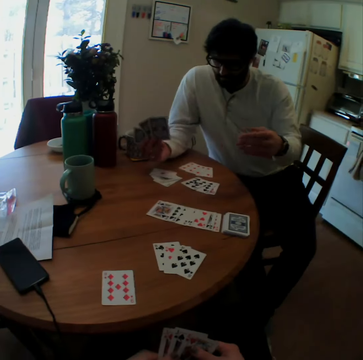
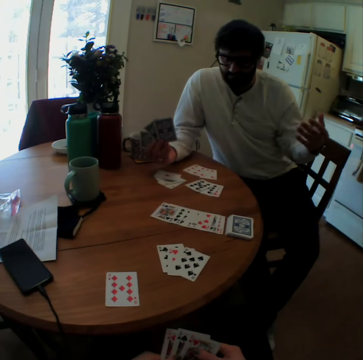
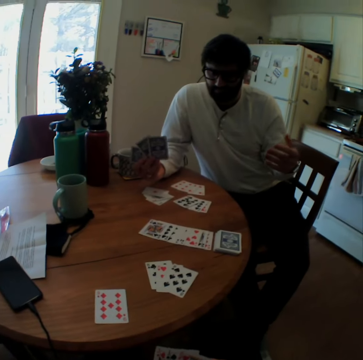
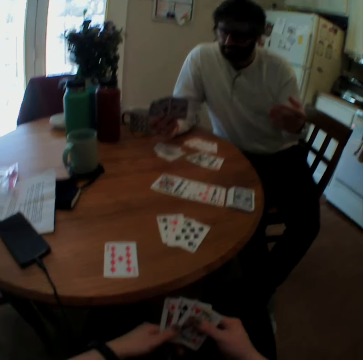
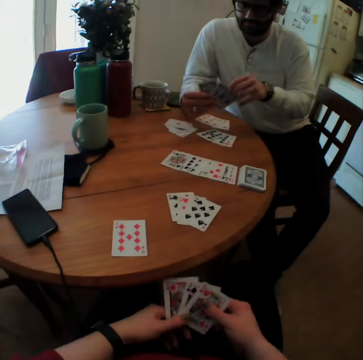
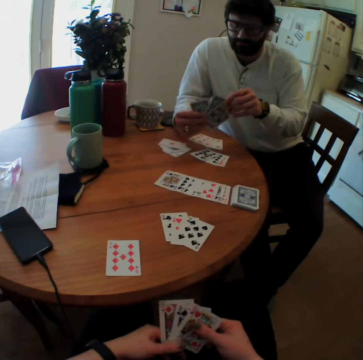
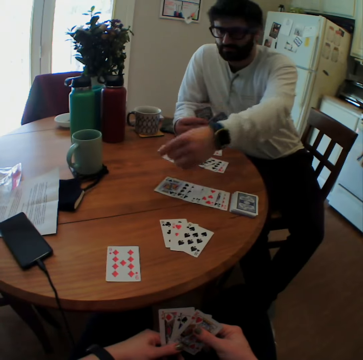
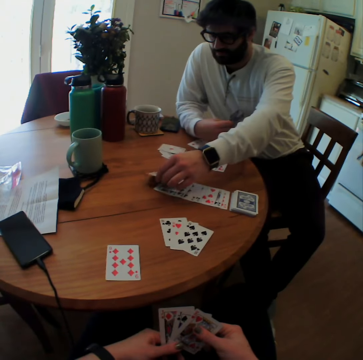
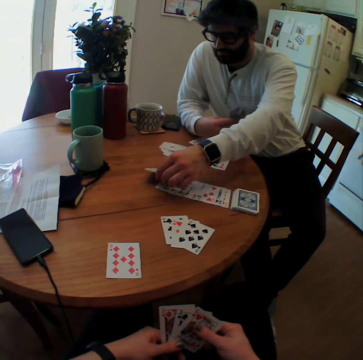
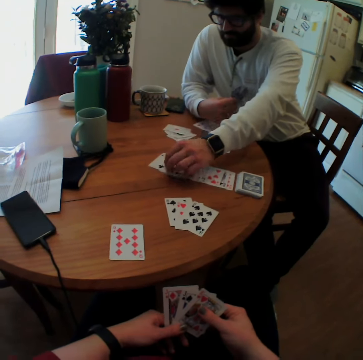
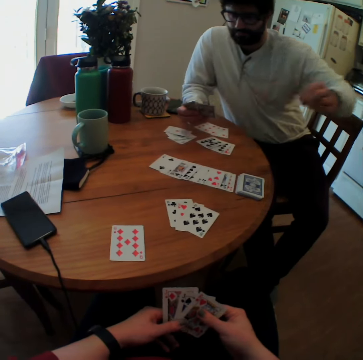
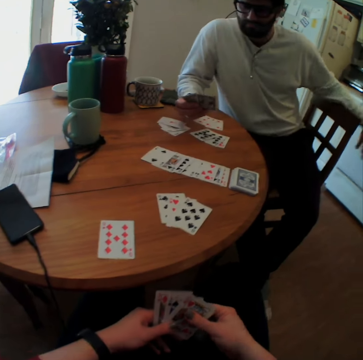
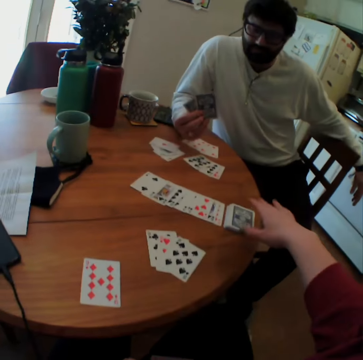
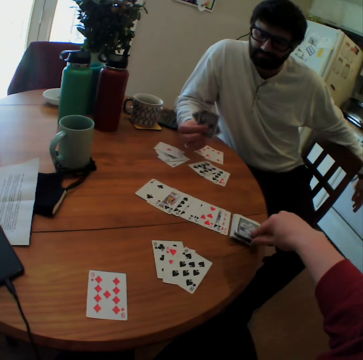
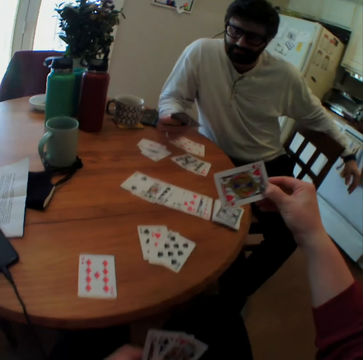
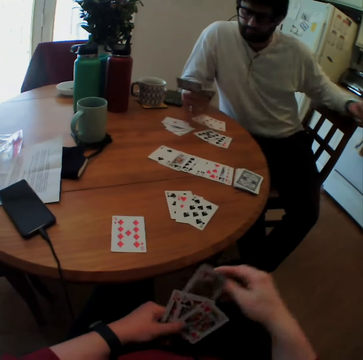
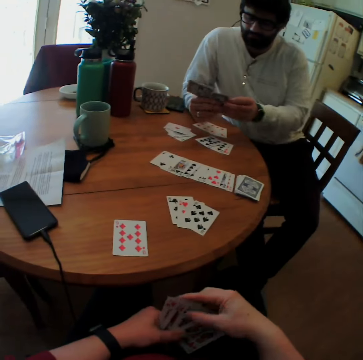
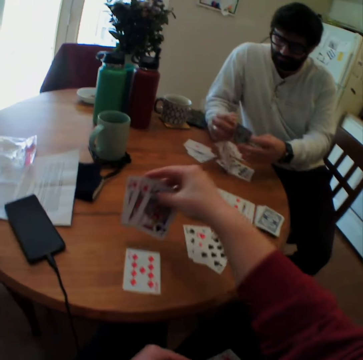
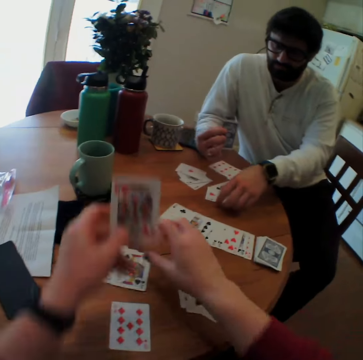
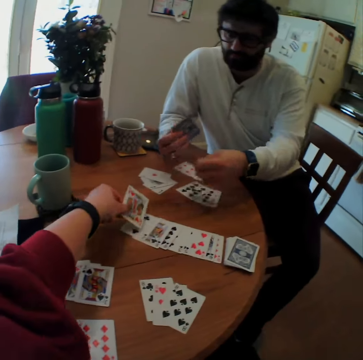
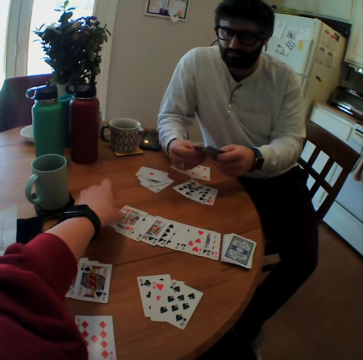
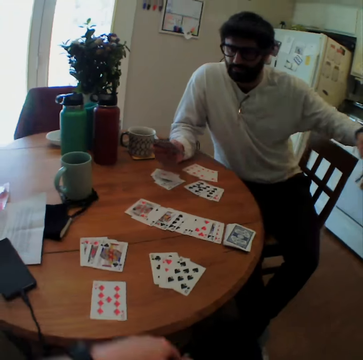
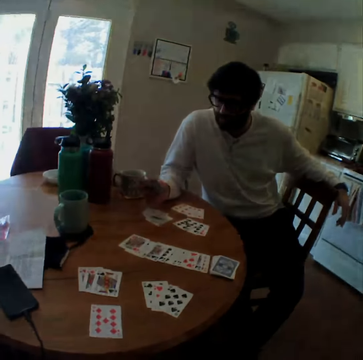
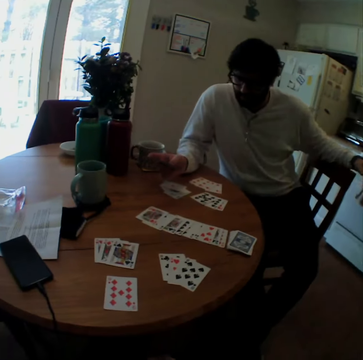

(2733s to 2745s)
The man looks at the cards. The man puts the card on the table. The camera wearer picks the cards. They put the cards on the table.

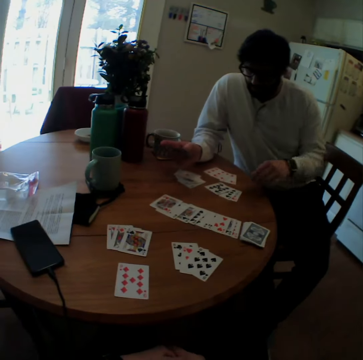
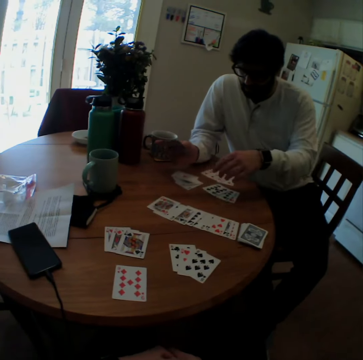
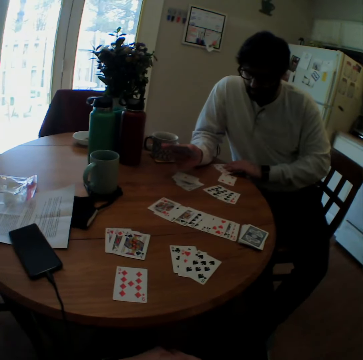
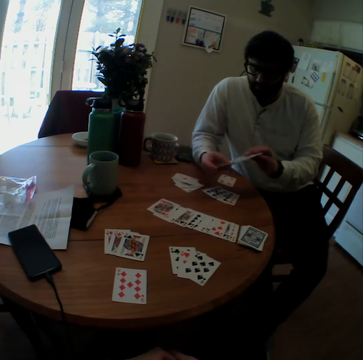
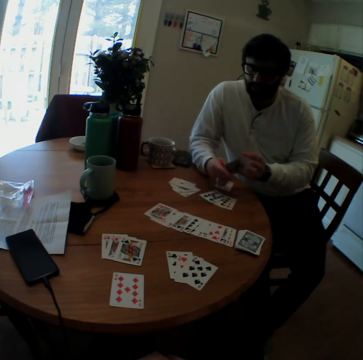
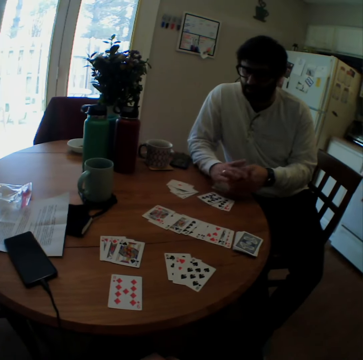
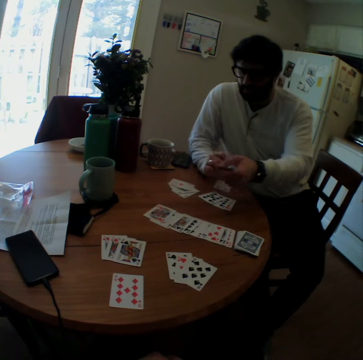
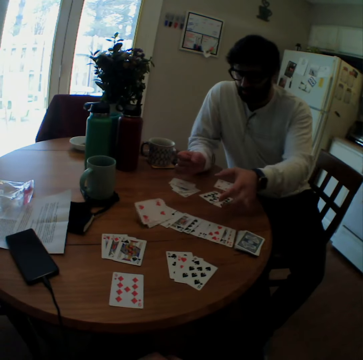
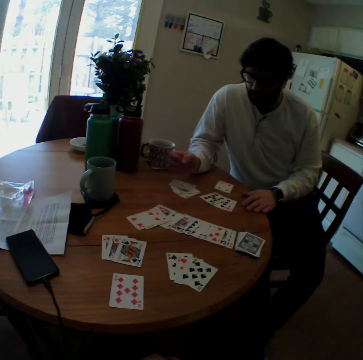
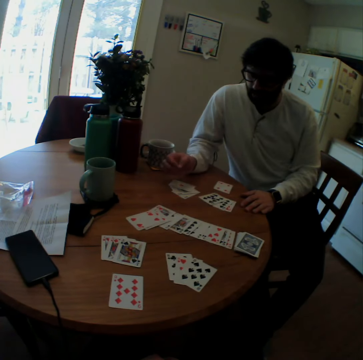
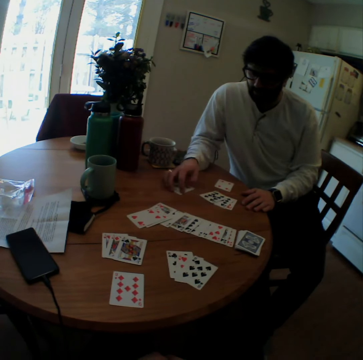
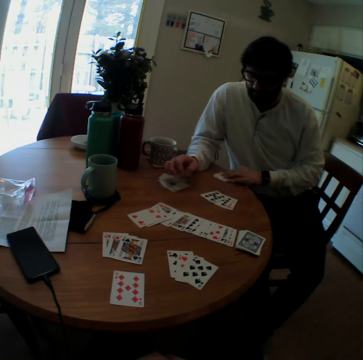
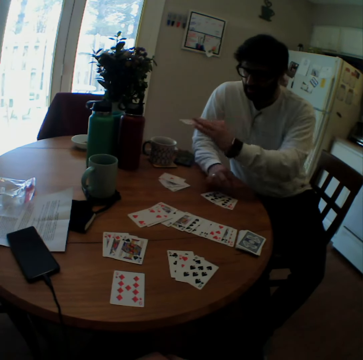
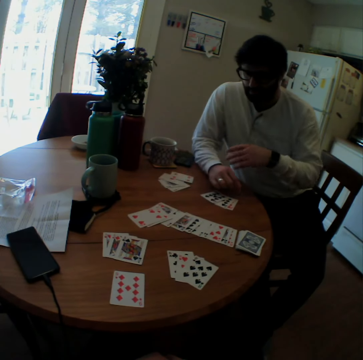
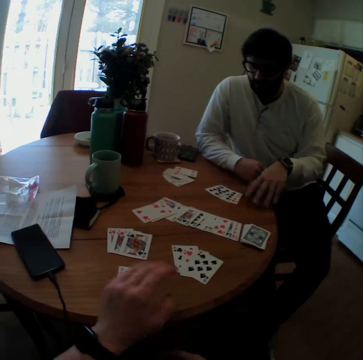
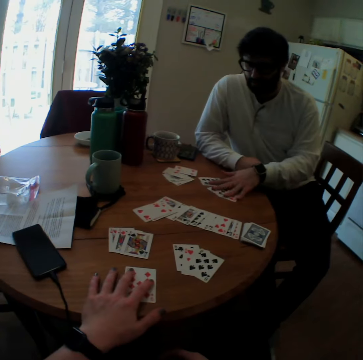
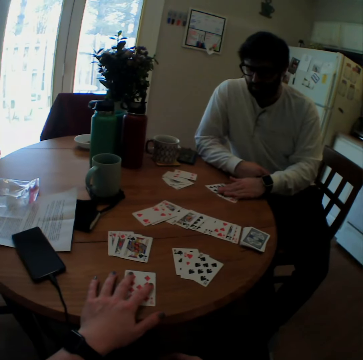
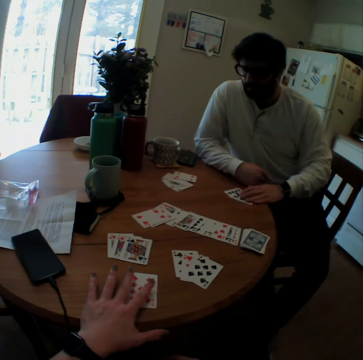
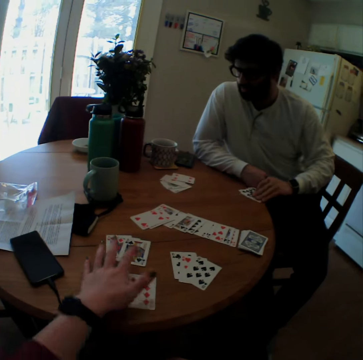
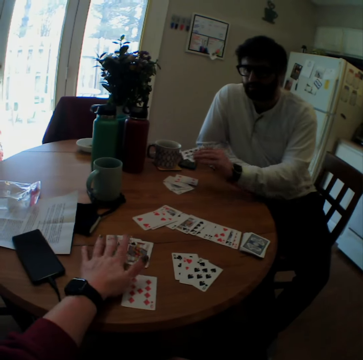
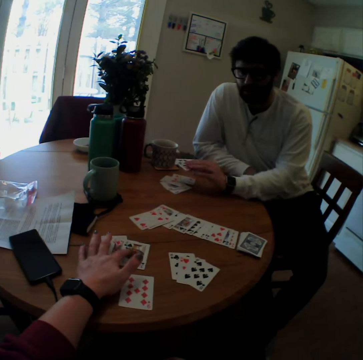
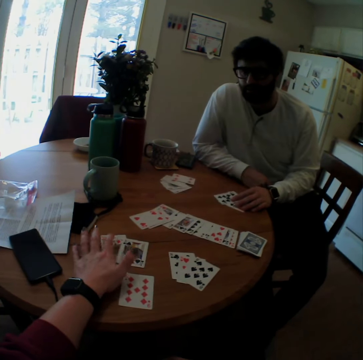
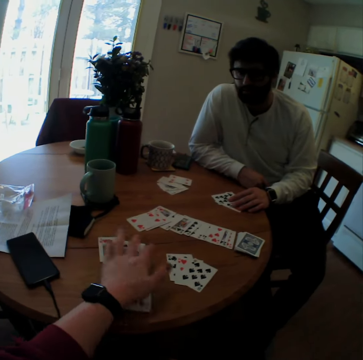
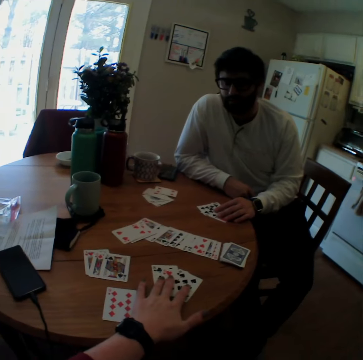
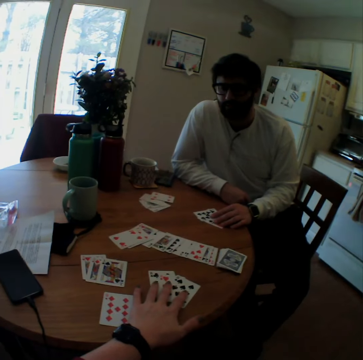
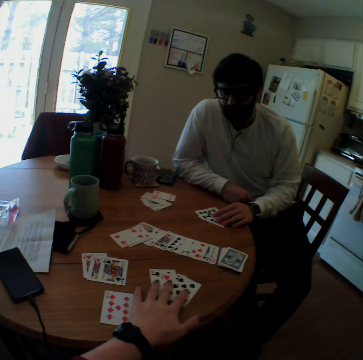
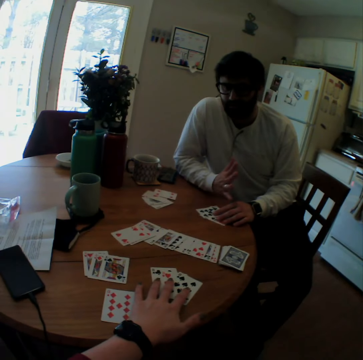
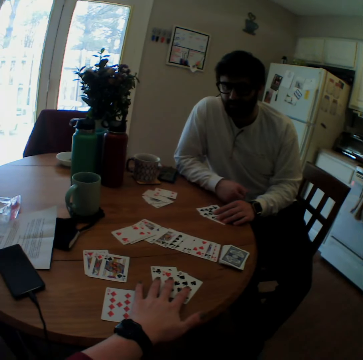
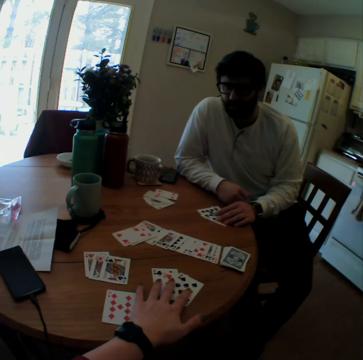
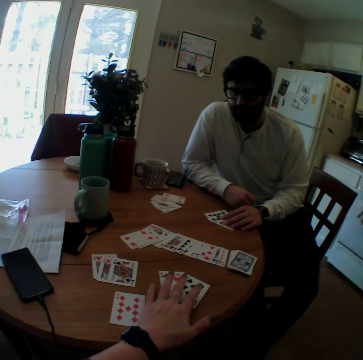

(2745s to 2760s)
A man picks the card. He throws cards on the table and puts the card on the table. The man pushes the card aside, picks the card and throws the cards on the table. The camera wearer places a hand on the table. They touch the cards. The man picks the cards and puts the cards on the table.

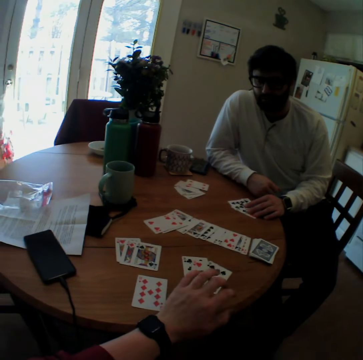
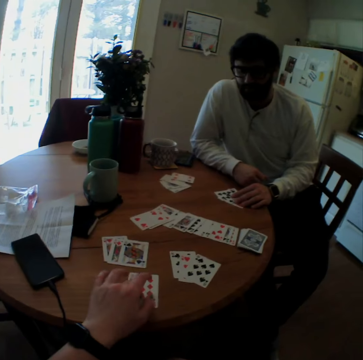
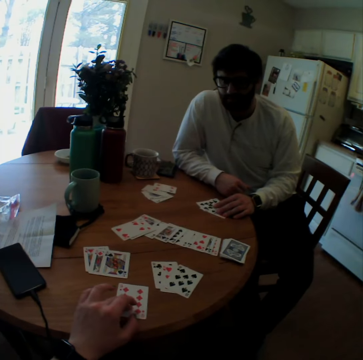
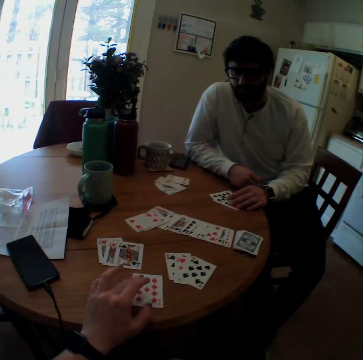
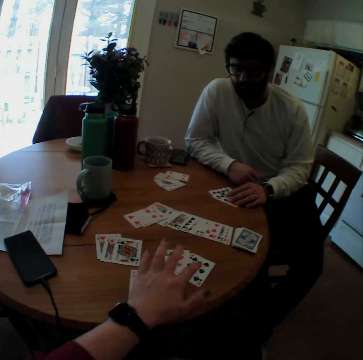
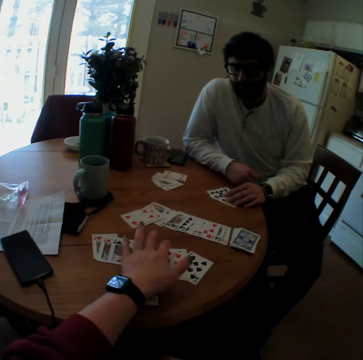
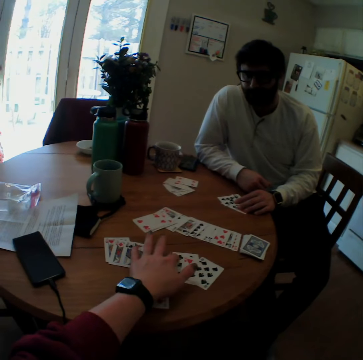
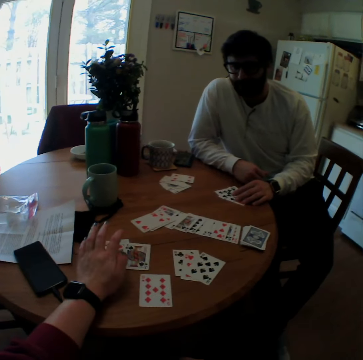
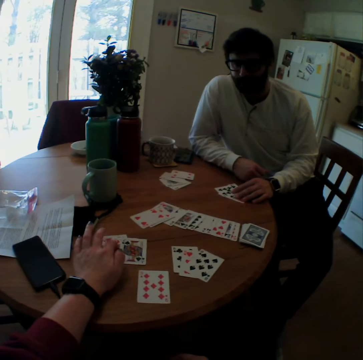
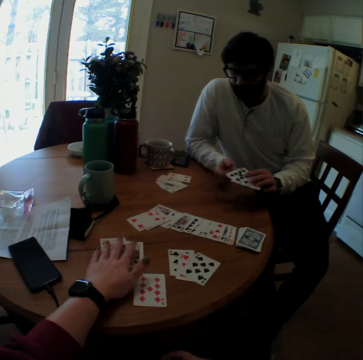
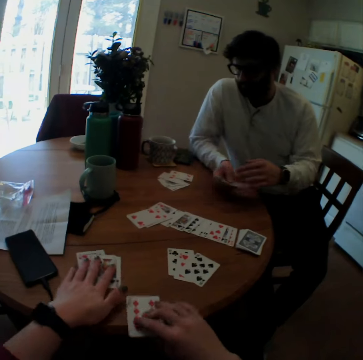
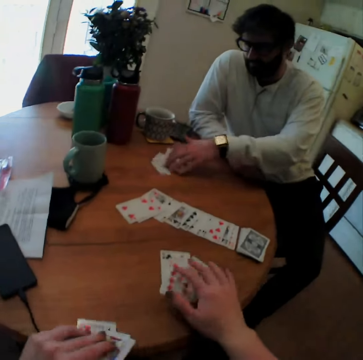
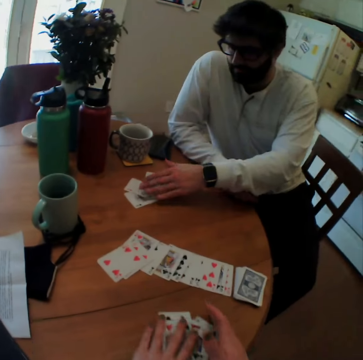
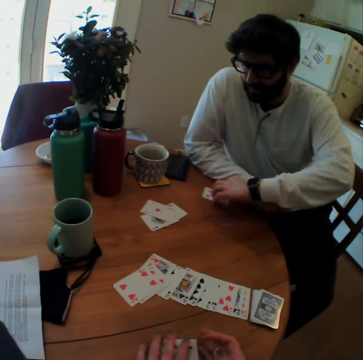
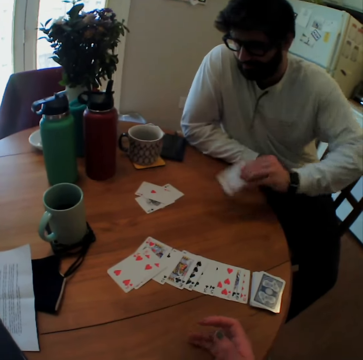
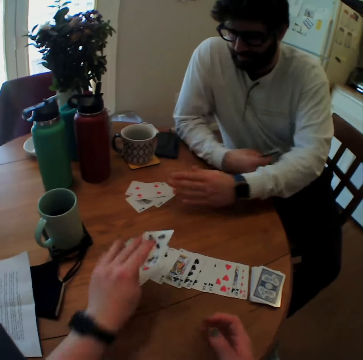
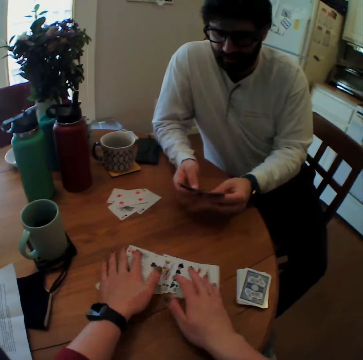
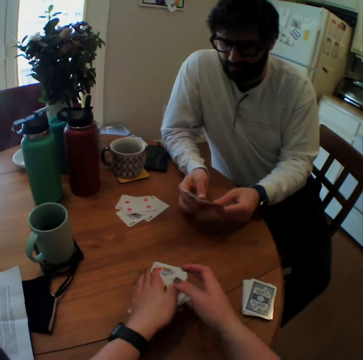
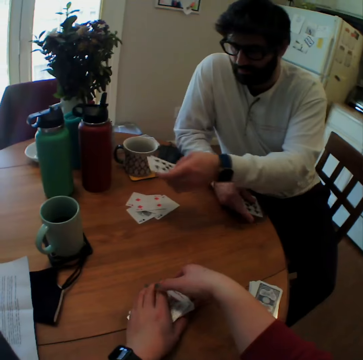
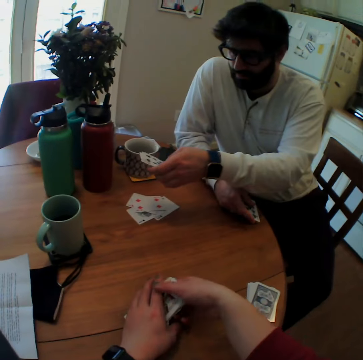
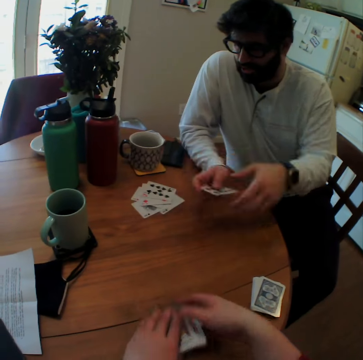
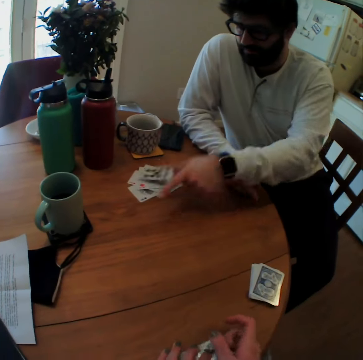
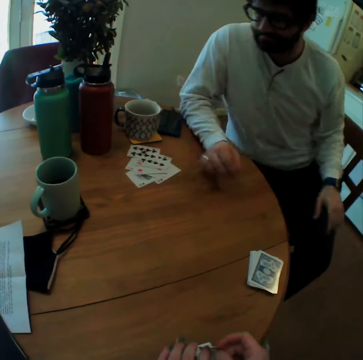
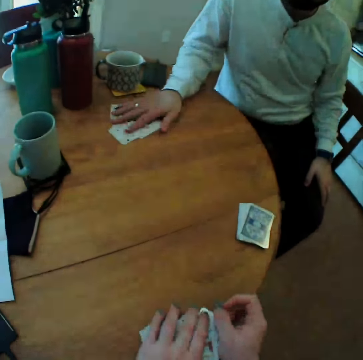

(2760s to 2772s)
The camera wearer touches cards on the table. A man picks the cards and puts the cards on the table. The camera wearer gathers the cards. The man puts the cards on the table.
